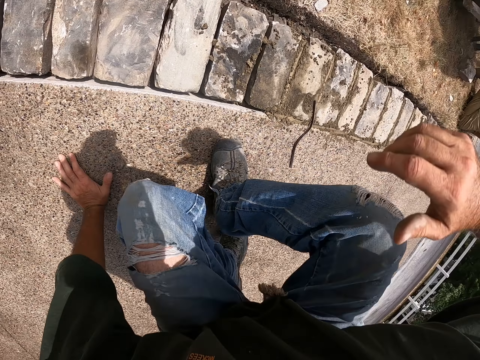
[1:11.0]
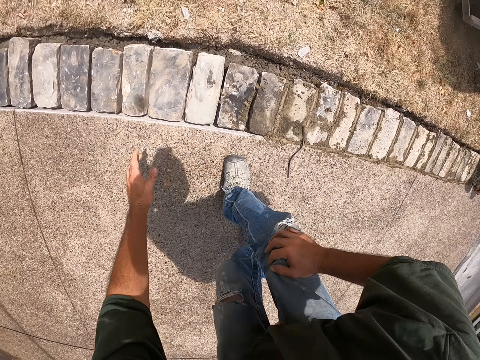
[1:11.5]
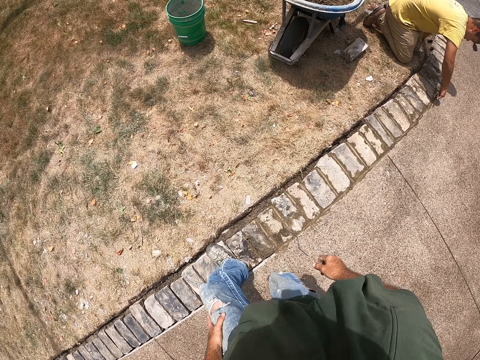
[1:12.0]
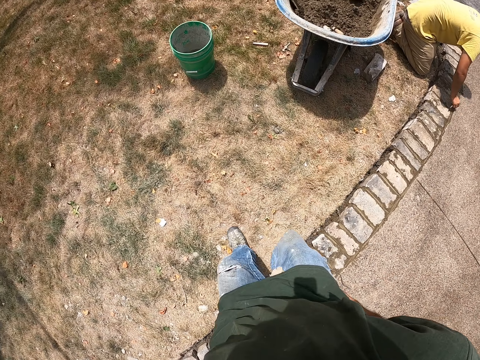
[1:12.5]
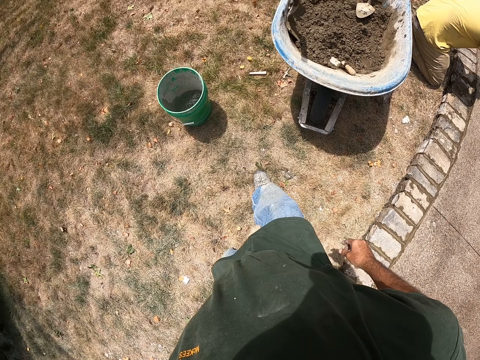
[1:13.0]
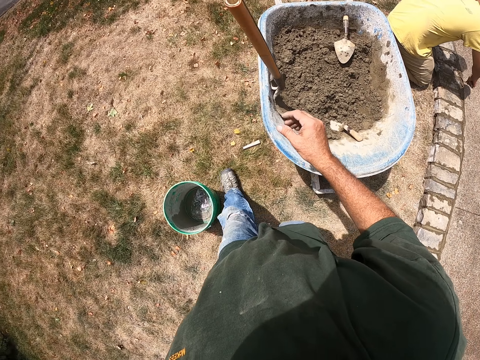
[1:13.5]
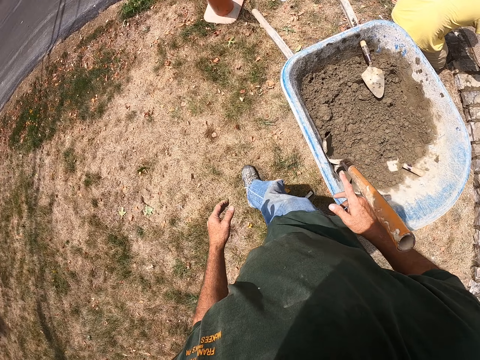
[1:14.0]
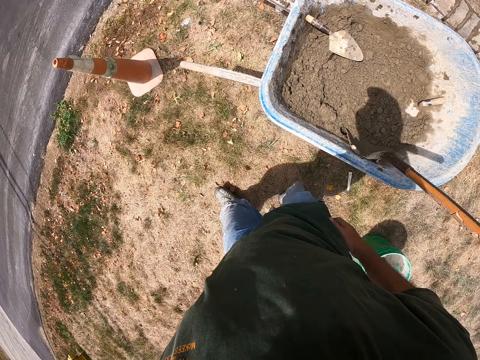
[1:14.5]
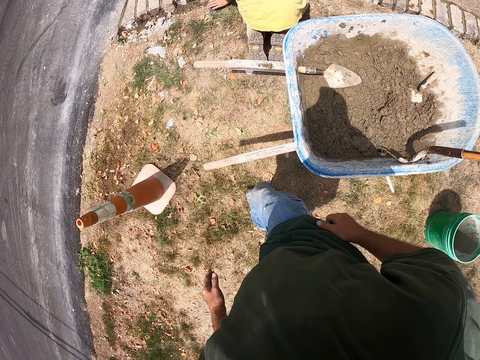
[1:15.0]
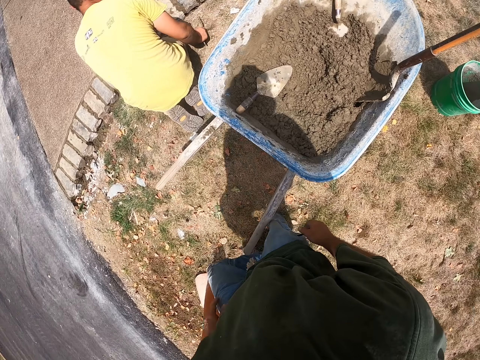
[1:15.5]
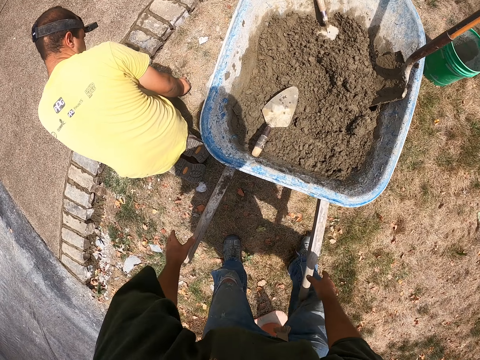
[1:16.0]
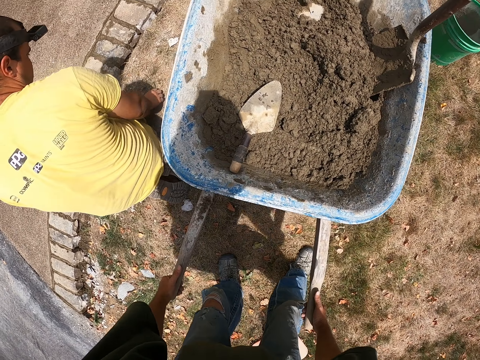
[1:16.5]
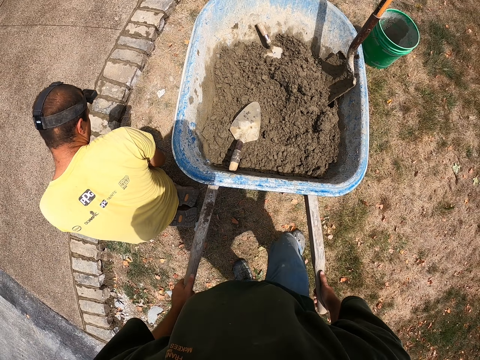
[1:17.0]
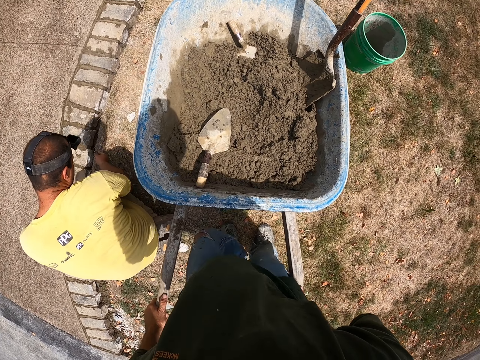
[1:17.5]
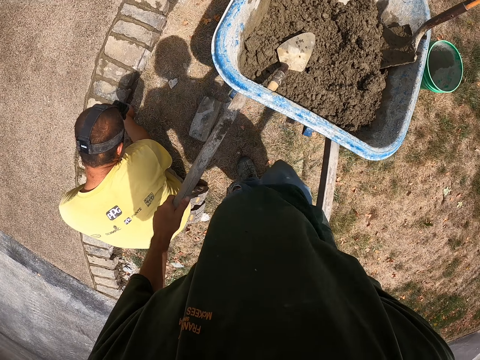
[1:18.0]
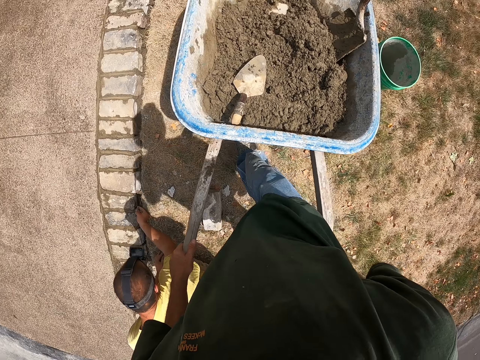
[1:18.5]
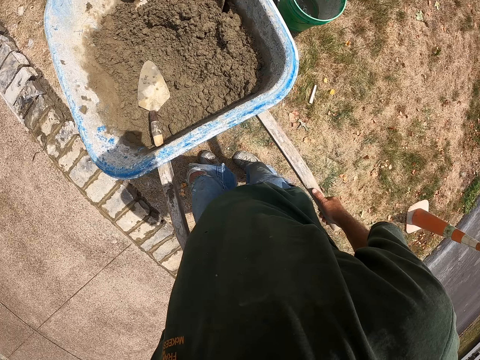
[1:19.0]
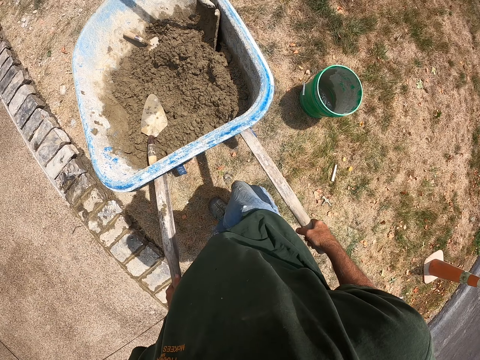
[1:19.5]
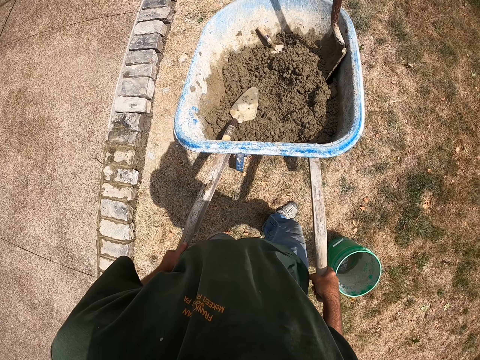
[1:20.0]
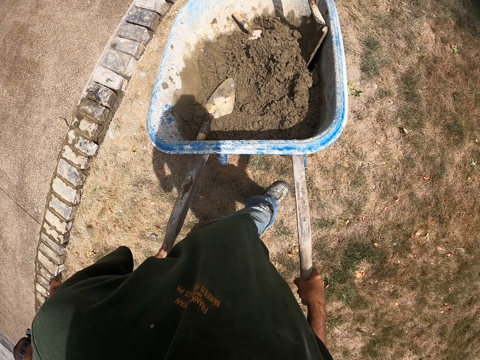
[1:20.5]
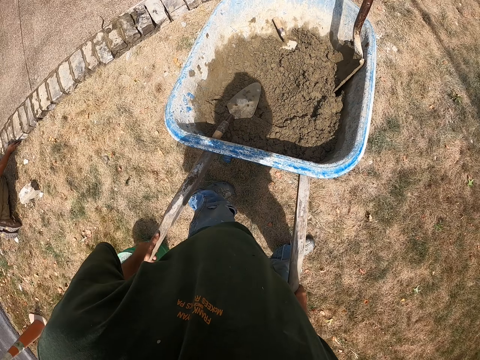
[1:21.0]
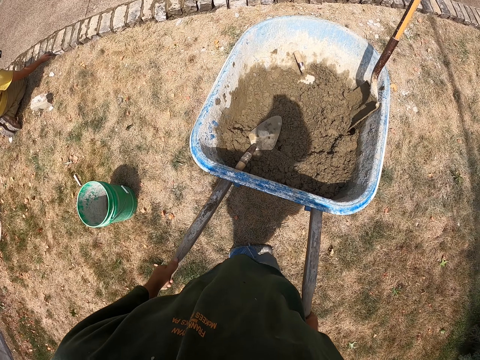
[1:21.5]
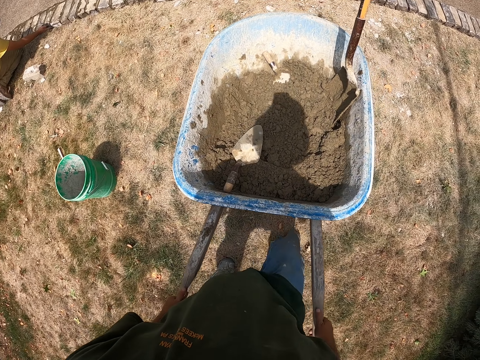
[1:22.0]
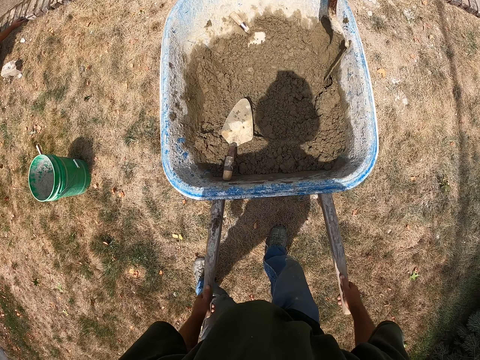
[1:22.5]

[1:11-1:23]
The camera wearer holds the path and drops the joint filler on the path. They stand up. A man cements the bricks with a joint filler. The camera wearer steps over the brick. They walk on the grass towards the wheelbarrow. They hold the wheelbarrow. They push the wheelbarrow. They ride the wheelbarrow.

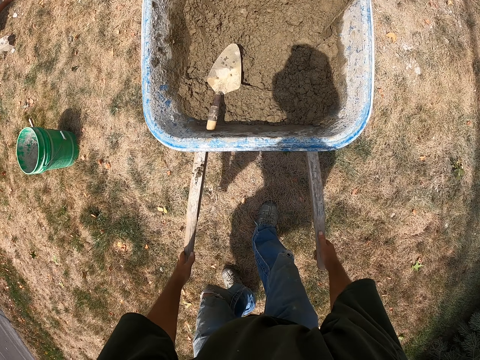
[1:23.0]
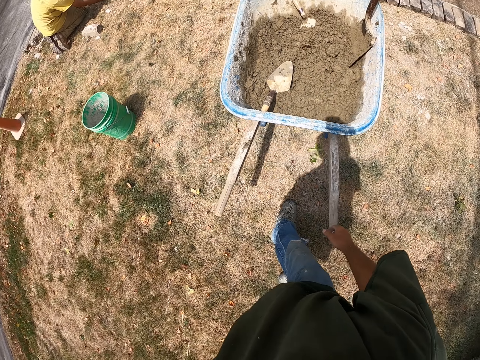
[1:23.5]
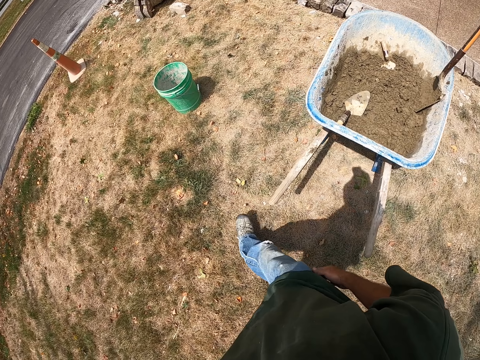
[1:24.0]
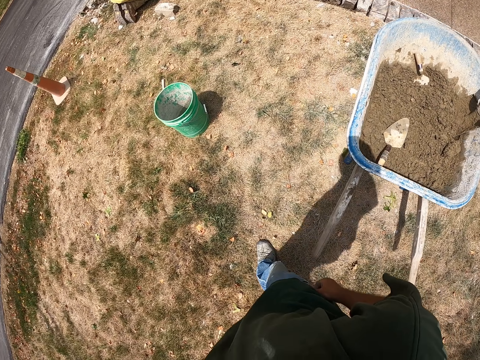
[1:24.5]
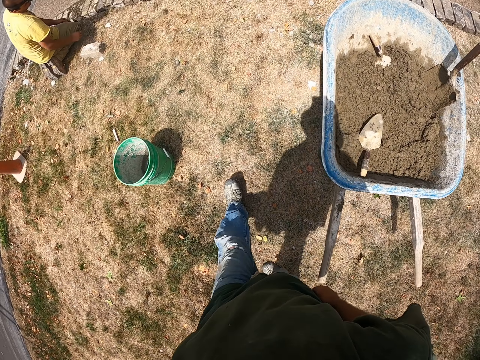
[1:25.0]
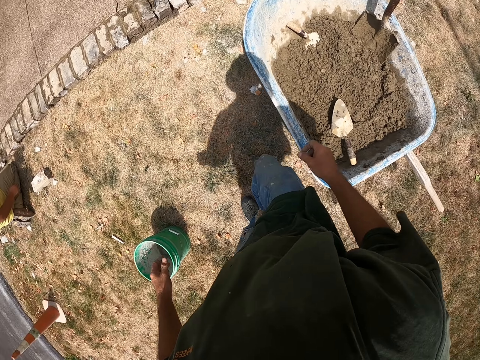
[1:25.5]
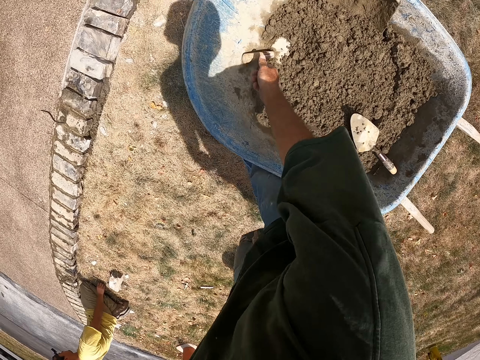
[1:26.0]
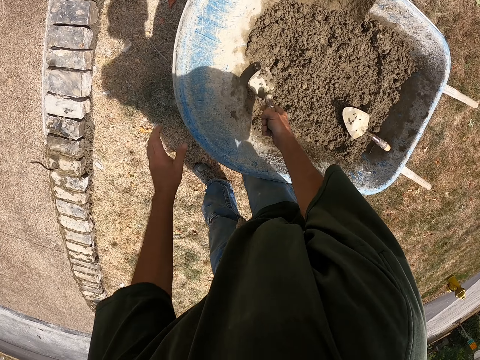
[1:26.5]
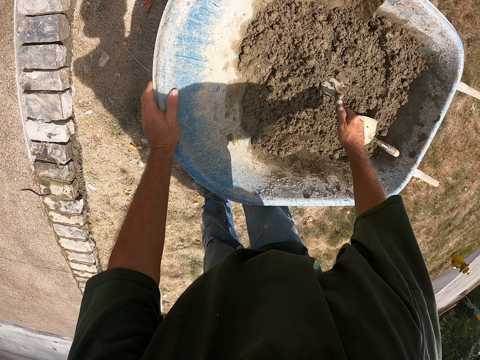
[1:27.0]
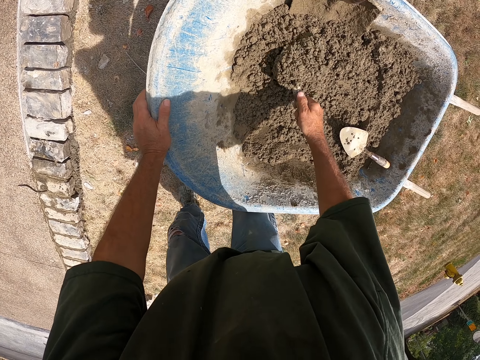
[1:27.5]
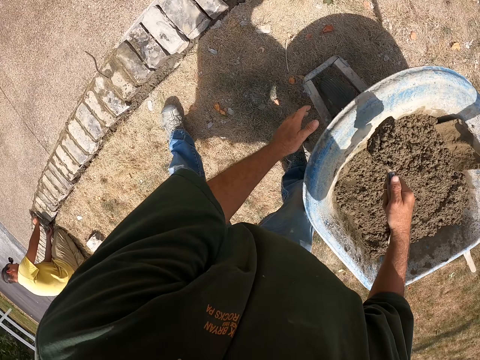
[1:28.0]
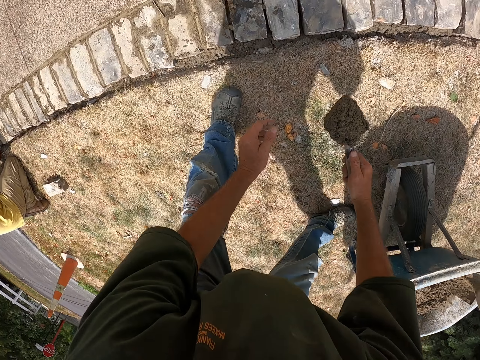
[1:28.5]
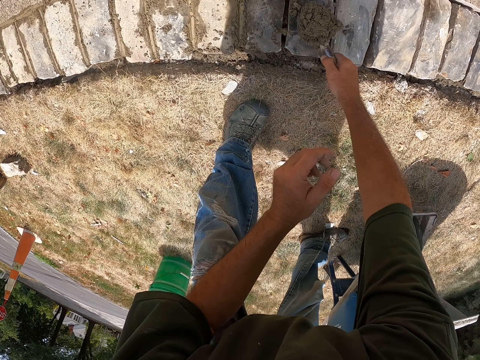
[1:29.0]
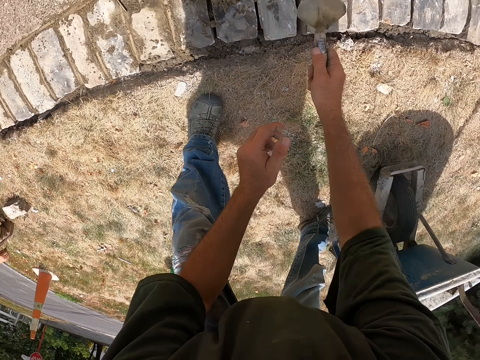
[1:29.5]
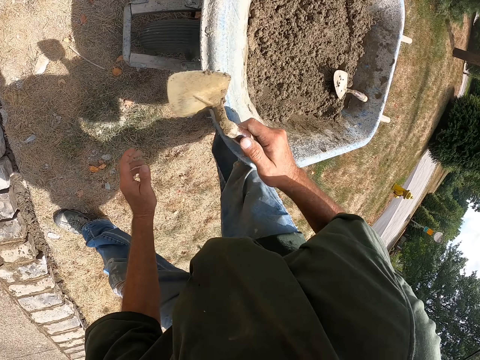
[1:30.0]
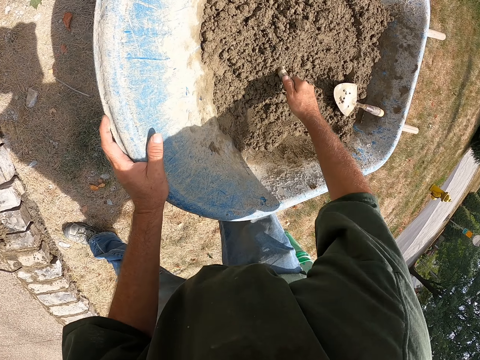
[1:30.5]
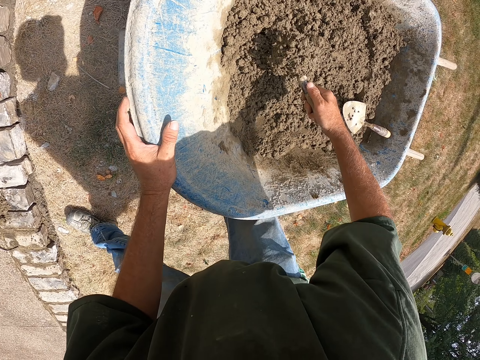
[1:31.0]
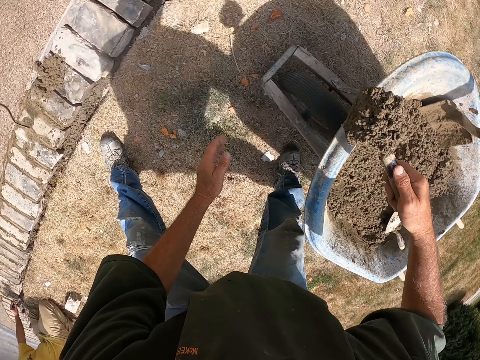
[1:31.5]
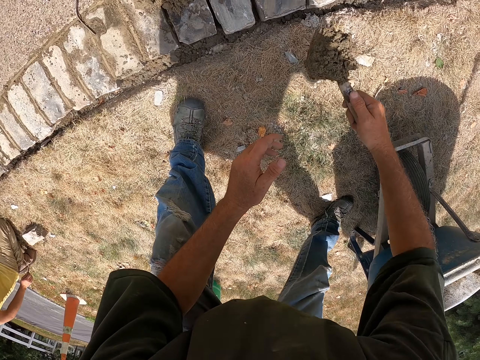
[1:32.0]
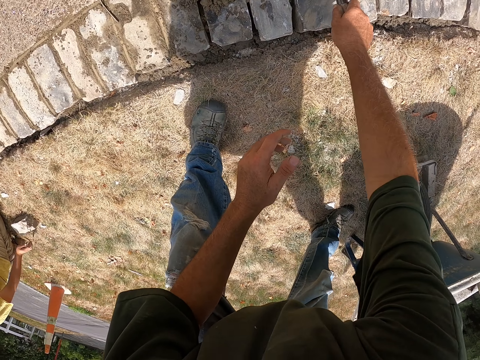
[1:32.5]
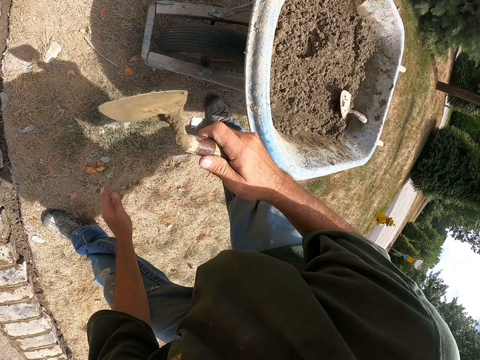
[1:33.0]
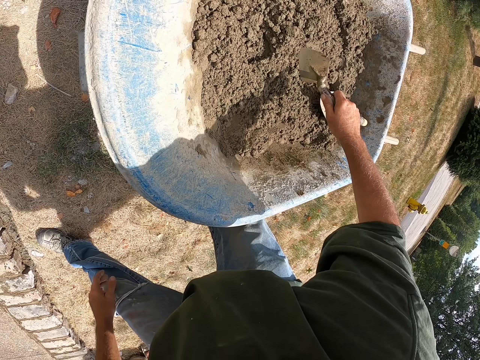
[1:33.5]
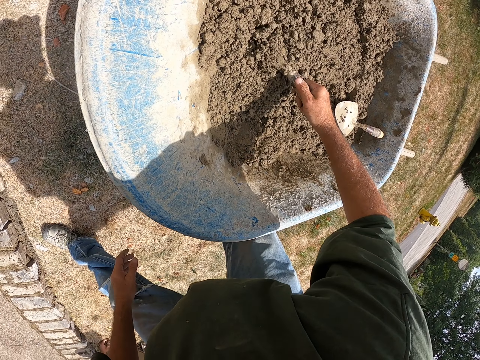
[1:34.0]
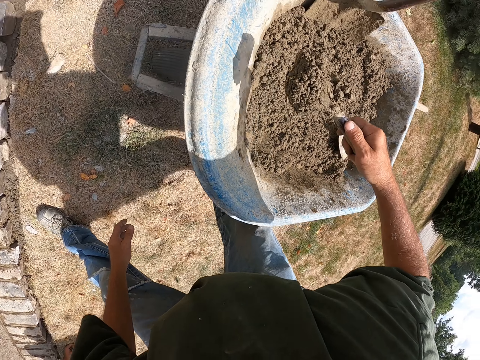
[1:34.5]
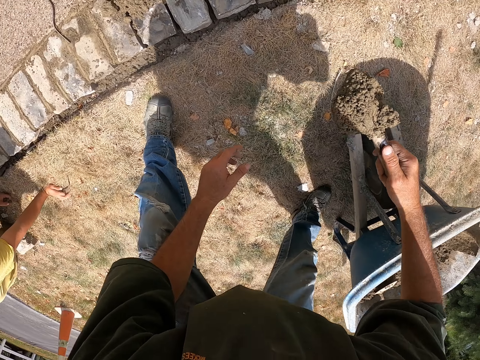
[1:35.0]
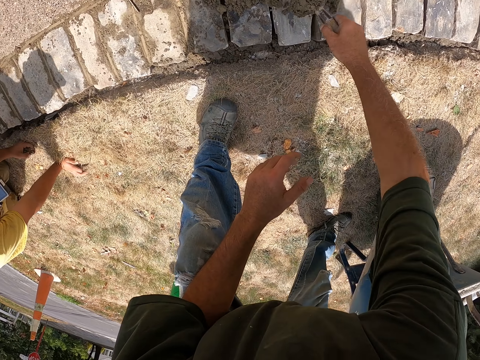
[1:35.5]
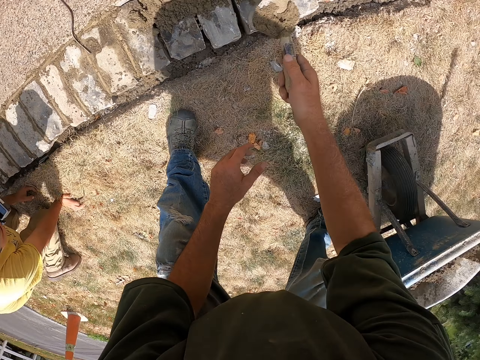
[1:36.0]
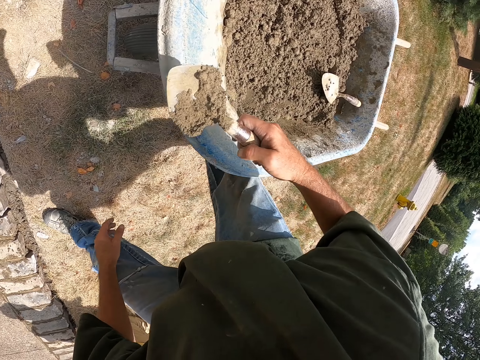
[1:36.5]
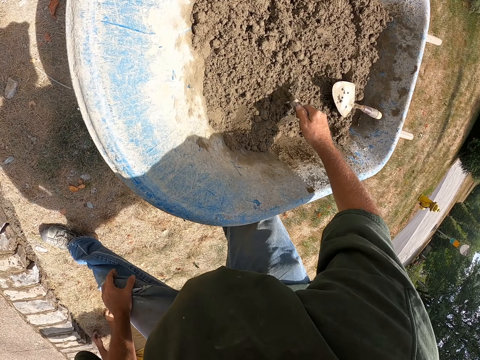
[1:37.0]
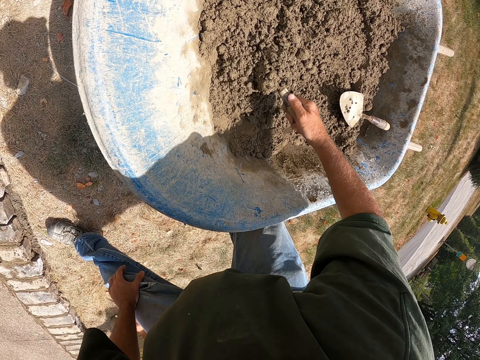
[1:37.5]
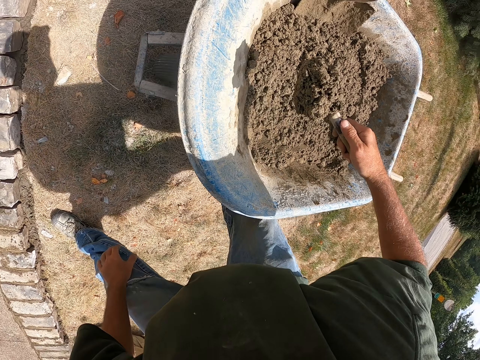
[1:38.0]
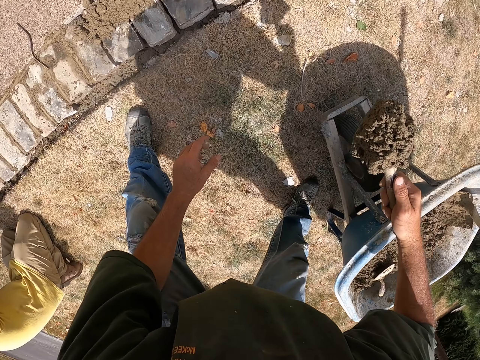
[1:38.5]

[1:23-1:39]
The camera wearer parks the wheelbarrow aside. He pulls his hand off the wheelbarrow. He walks on the grass. He picks up a mason trowel from the wheelbarrow. He holds the wheelbarrow. He picks up cement from the wheelbarrow with the mason trowel. He pulls his hand off the wheelbarrow. He puts cement on the bricks. He holds the wheelbarrow. He picks up cement from the wheelbarrow with the mason trowel. He pulls his hand off the wheelbarrow. He puts cement on the bricks. He picks up cement from the wheelbarrow with the mason trowel. He puts cement on the bricks. He picks up cement from the wheelbarrow with the mason trowel.
